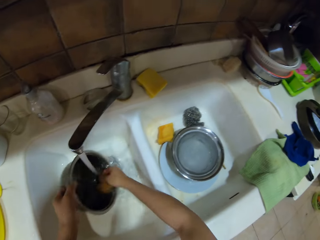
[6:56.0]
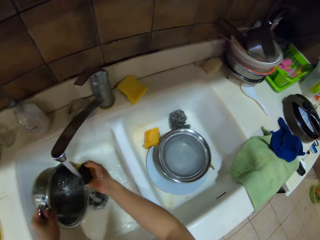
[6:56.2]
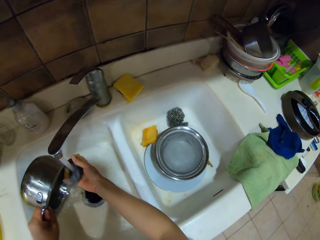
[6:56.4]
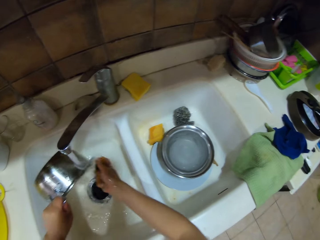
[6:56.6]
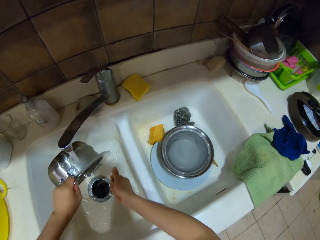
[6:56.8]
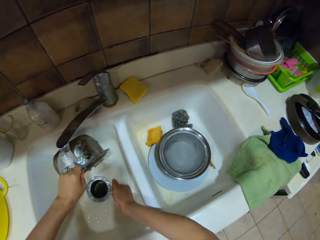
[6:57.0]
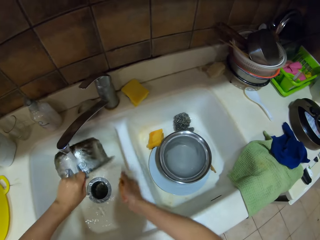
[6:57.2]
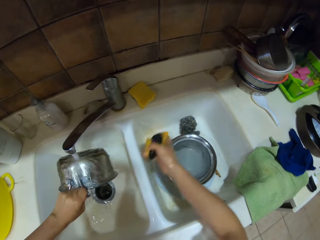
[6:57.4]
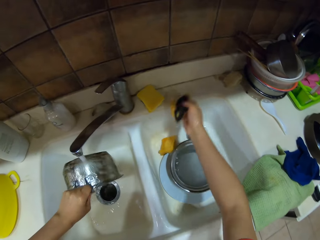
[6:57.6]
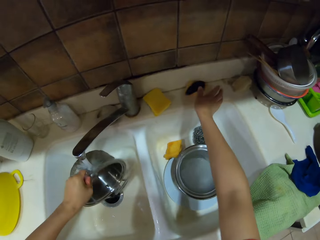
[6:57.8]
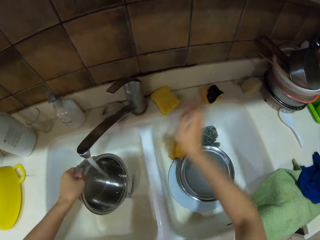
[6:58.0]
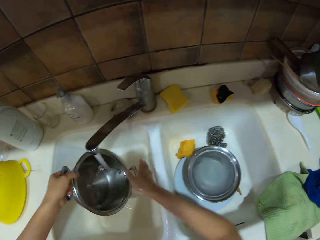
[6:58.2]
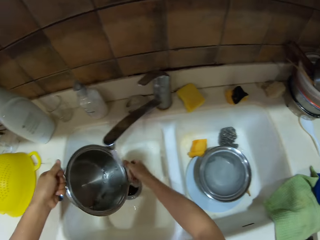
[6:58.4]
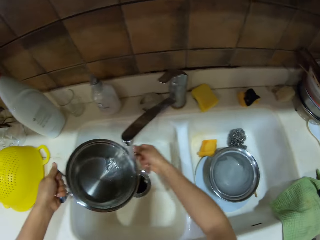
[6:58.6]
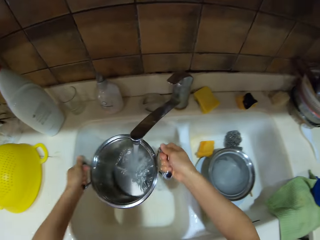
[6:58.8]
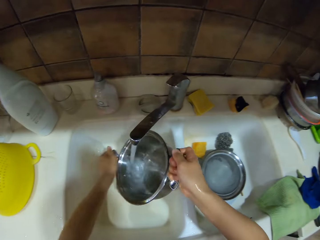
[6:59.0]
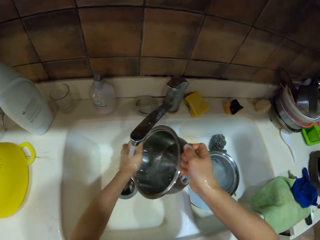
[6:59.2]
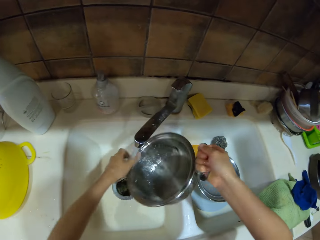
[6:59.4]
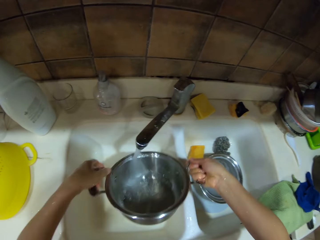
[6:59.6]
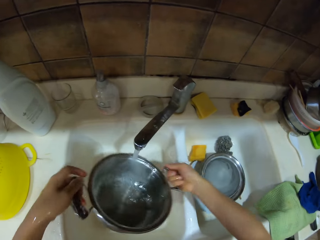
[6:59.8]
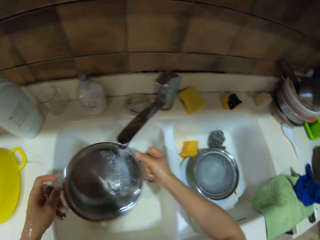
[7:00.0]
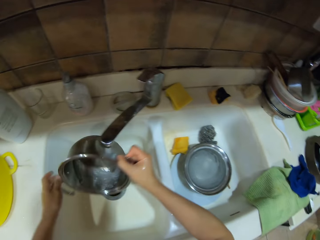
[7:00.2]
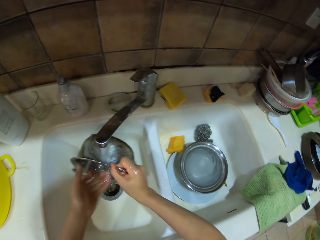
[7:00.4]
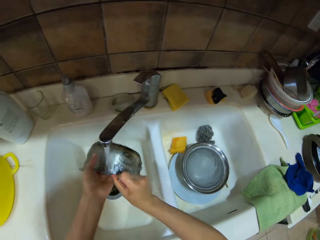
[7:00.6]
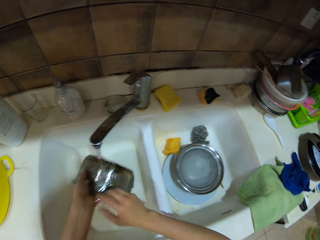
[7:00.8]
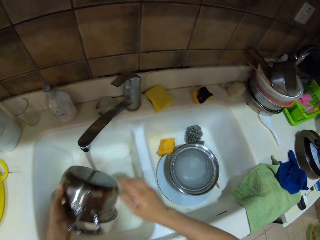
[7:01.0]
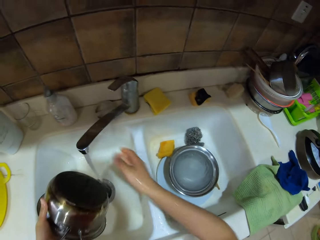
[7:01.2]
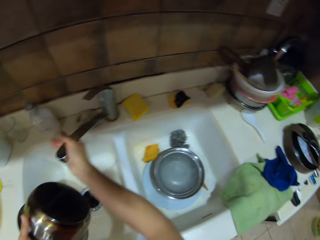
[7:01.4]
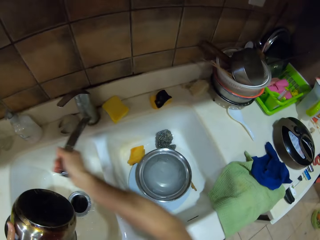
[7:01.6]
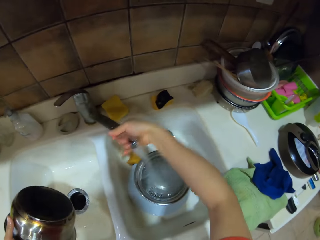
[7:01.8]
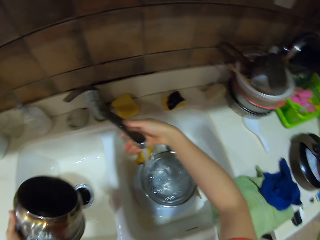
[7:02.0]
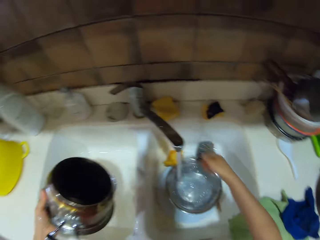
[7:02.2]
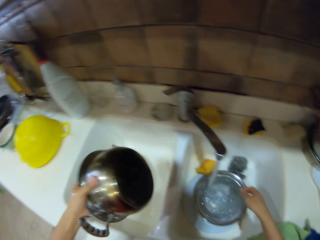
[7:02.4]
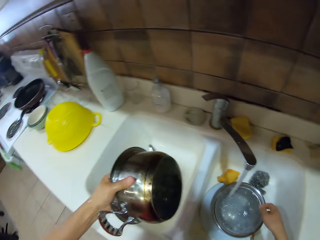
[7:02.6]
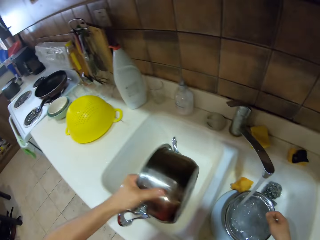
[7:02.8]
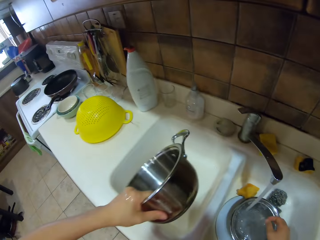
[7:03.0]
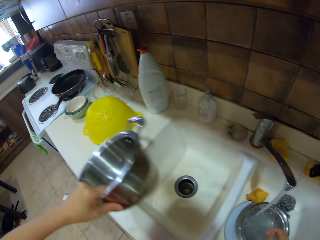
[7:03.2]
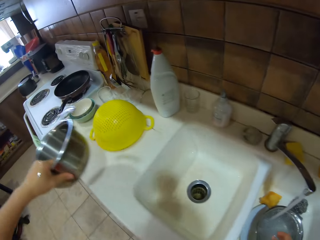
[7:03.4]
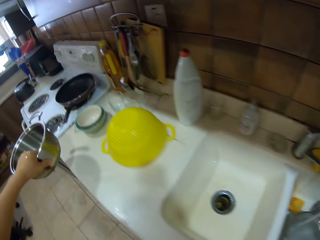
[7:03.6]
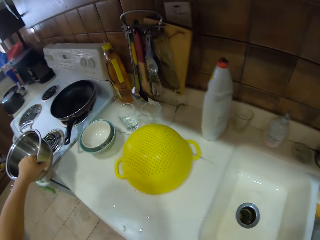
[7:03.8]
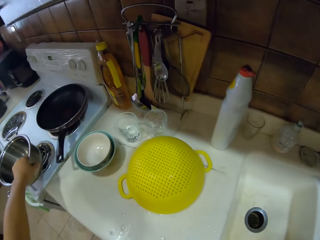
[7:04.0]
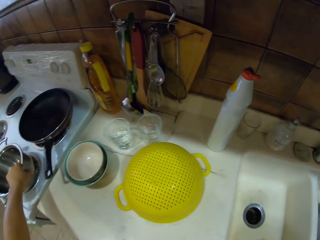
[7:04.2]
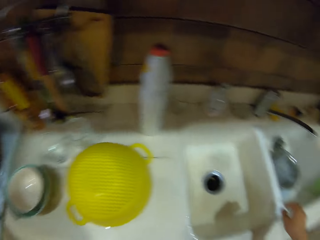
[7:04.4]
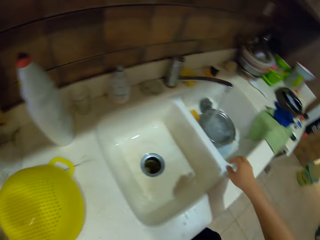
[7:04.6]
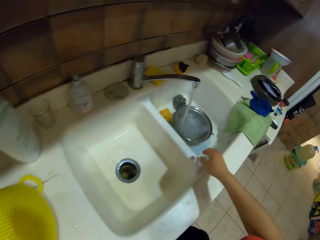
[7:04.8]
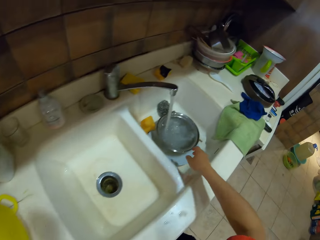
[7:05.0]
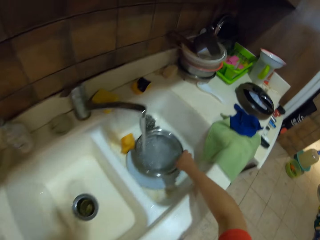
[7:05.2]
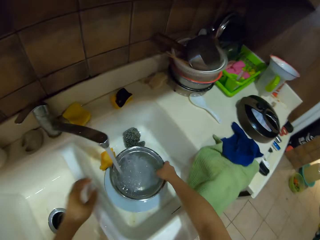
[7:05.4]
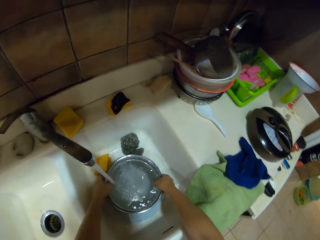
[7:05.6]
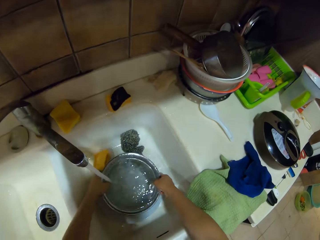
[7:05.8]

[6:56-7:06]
The camera wearer puts the cleaning sponge on the countertop around the sink area. They wash the dish. They turn the sink tap. They walk around the room. They put the dish on the cooker. They pick up the bowl. They hold the steel bowl.

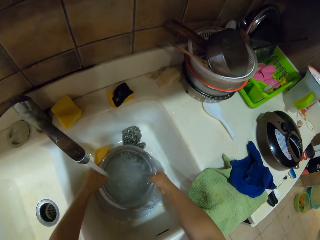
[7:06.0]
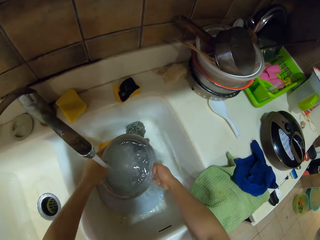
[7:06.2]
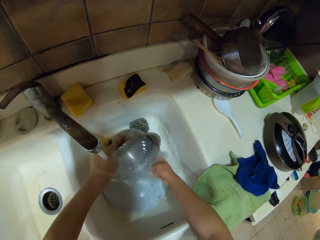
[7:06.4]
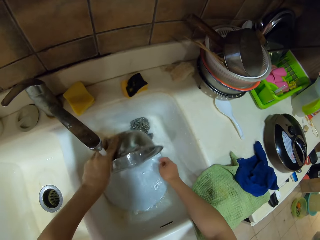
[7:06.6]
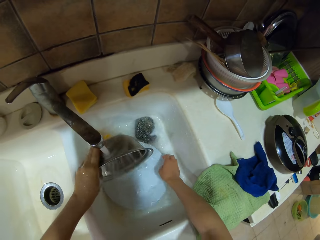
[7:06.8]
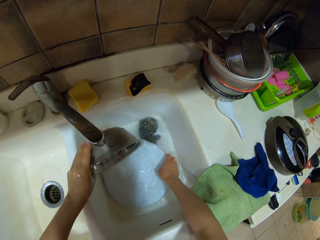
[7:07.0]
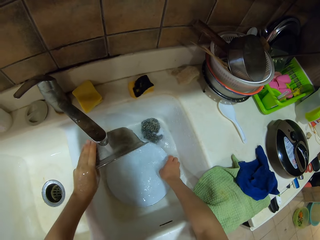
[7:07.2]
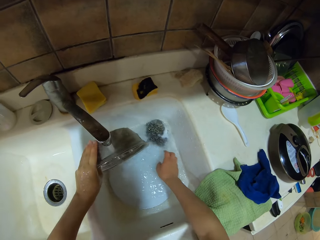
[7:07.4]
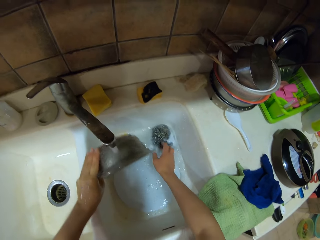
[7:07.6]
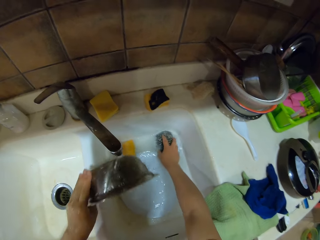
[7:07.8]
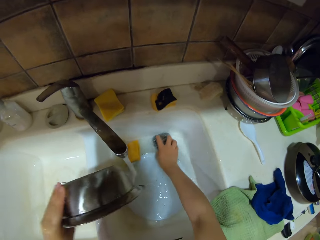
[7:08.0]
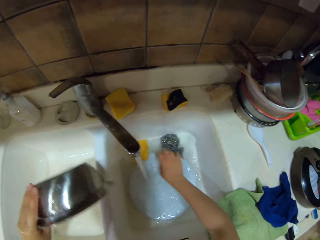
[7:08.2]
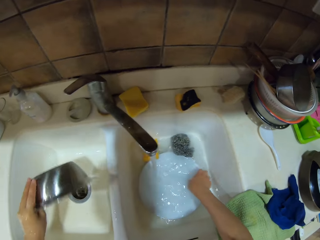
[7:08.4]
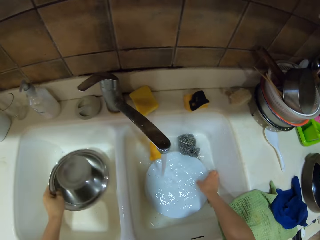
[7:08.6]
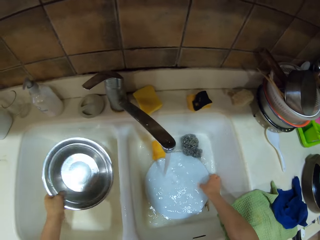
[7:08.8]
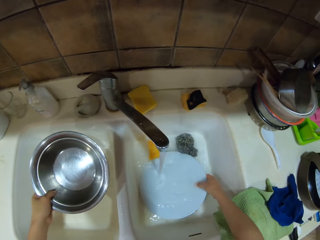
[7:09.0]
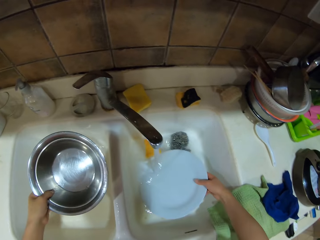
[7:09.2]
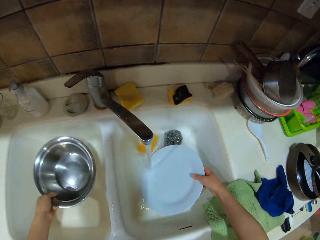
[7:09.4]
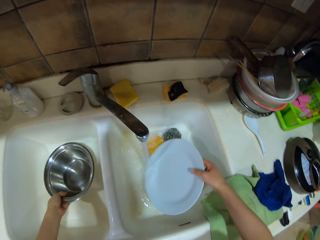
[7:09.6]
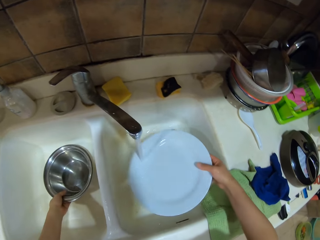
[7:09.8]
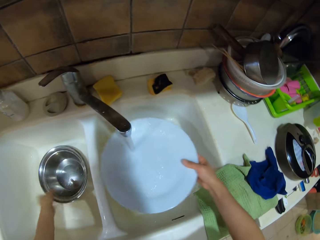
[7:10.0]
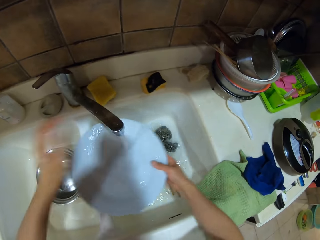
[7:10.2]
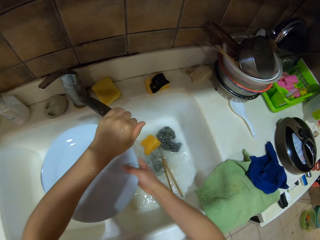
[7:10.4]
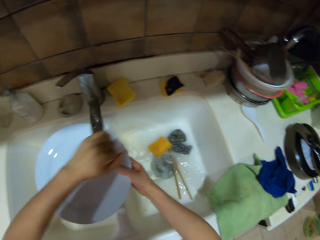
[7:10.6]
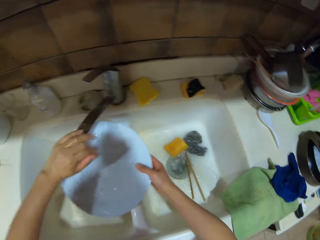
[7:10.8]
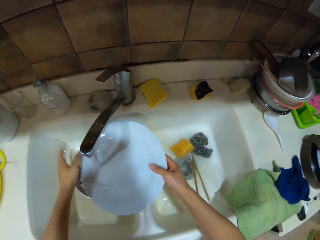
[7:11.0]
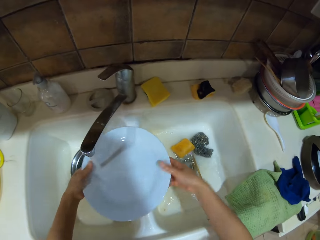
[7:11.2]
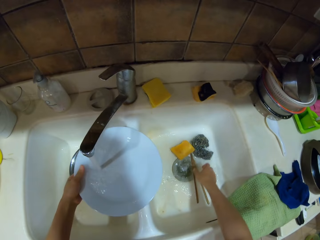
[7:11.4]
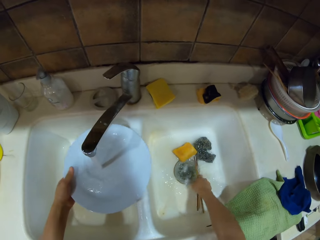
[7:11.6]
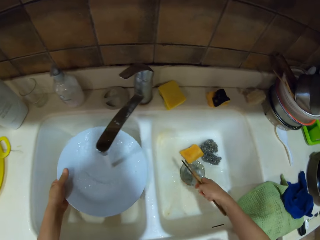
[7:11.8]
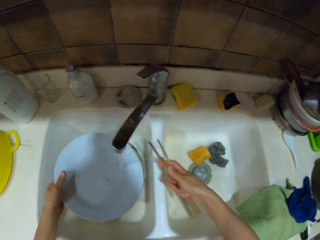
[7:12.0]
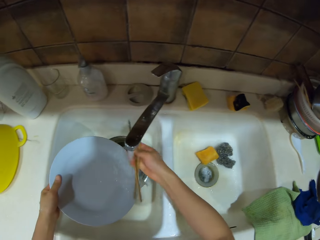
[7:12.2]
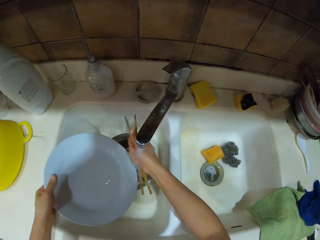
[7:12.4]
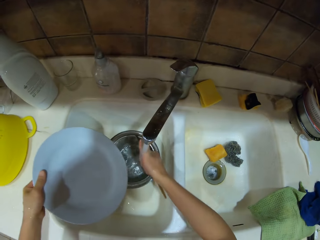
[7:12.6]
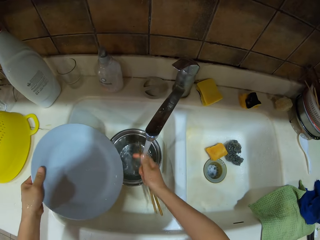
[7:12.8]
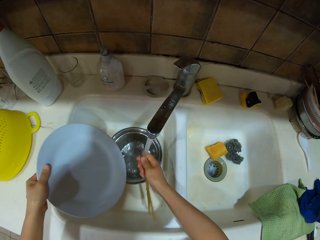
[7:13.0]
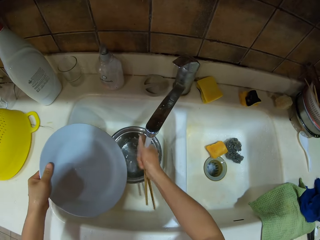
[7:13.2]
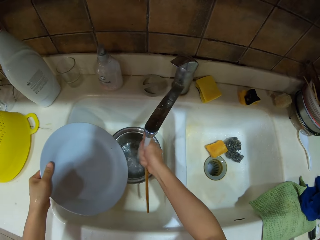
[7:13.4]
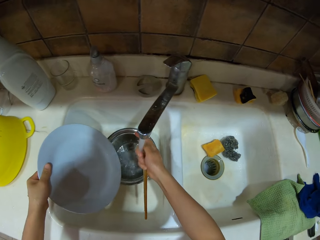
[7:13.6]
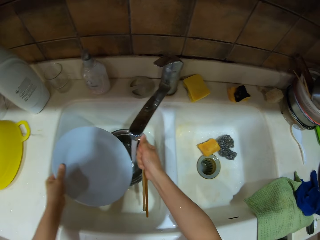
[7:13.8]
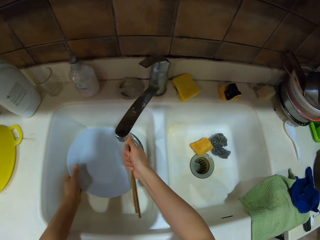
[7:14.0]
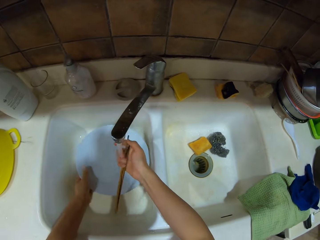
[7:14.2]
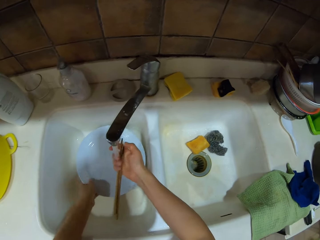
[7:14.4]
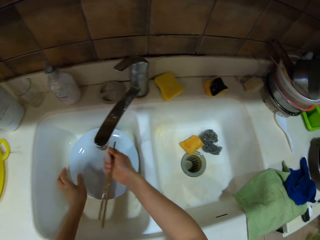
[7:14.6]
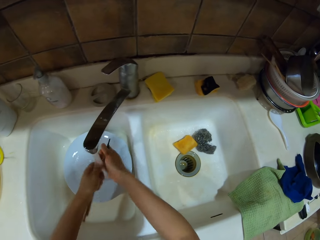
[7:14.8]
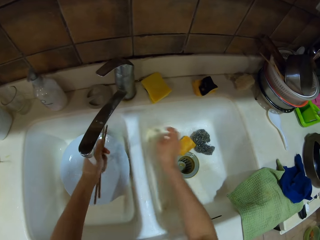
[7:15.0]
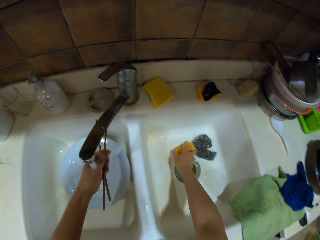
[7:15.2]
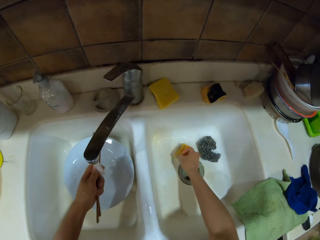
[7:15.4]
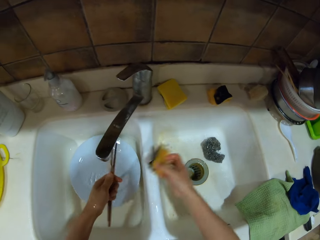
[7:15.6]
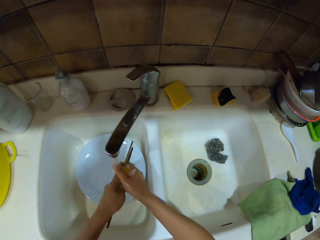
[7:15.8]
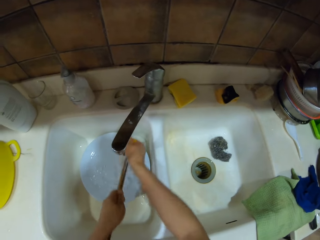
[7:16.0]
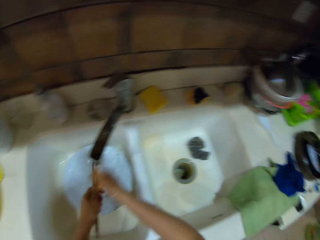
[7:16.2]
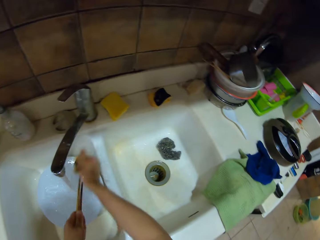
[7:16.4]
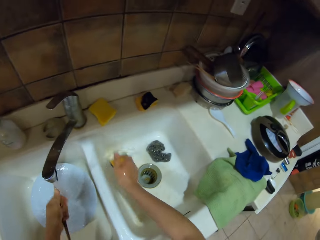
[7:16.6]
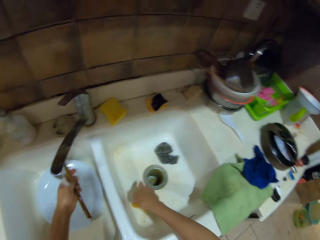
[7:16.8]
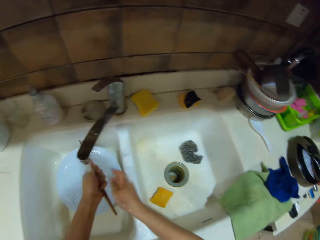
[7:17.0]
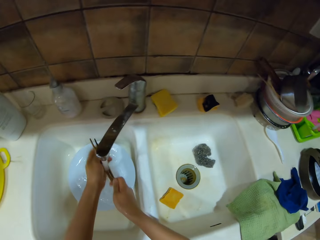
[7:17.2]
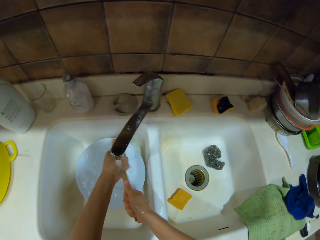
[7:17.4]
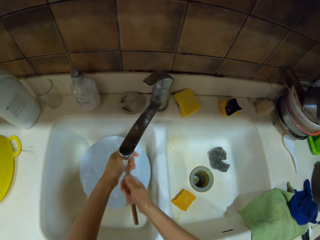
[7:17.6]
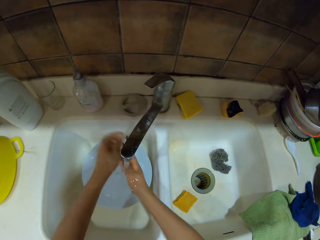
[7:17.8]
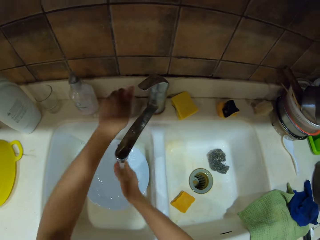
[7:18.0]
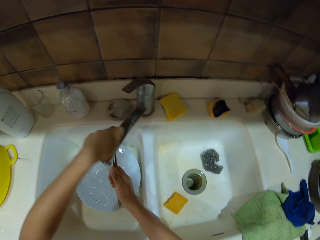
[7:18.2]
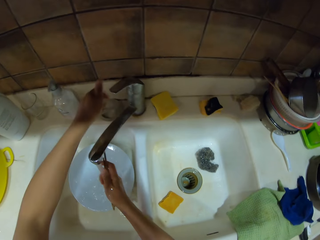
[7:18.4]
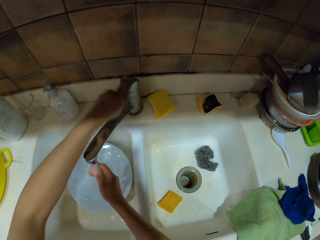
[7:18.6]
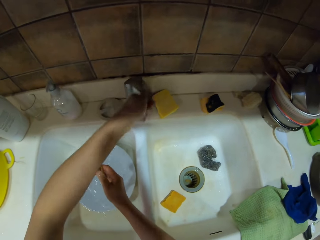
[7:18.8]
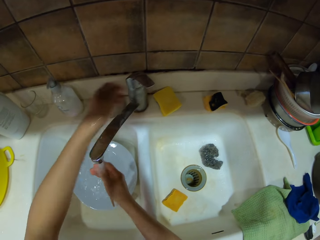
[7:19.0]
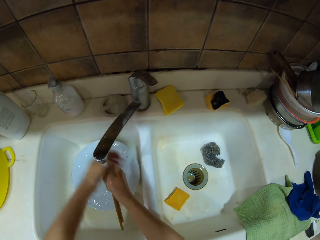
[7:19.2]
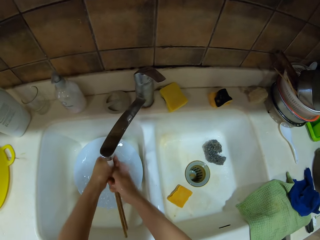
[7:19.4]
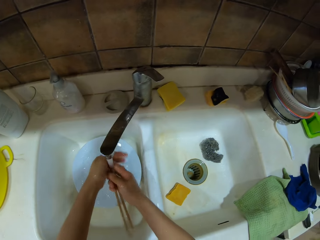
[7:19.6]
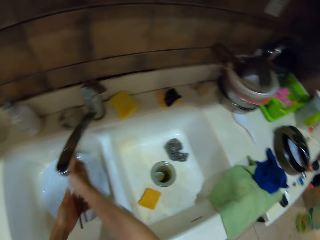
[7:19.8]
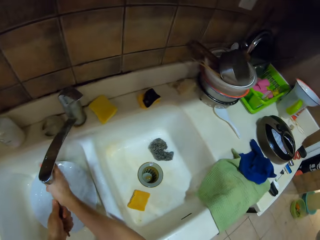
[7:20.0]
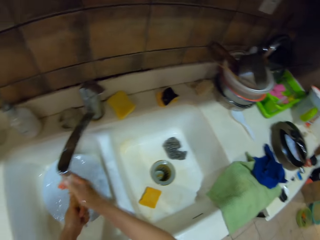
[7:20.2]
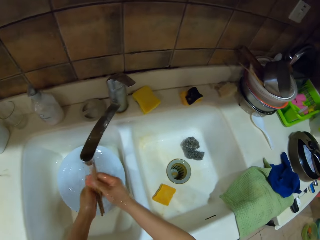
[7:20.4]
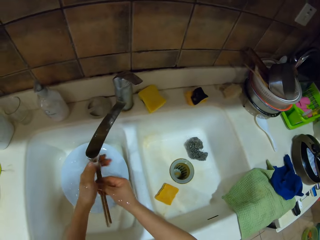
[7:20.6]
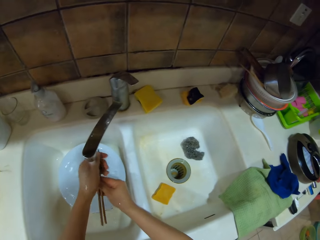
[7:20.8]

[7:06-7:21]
The camera wearer pours water in the sink. They hold the plate, rinse the steel bowl, hold the steel wool, pick up the plate, and place the steel bowl in the sink. They rinse the plate. They turn the sink tap. They pick up the chopsticks and rinse the chopsticks. They pick up the cleaning sponge and scrub the chopsticks. They put the cleaning sponge in the sink. They rinse the chopsticks. They adjust the tap knob. They wash the chopsticks.
